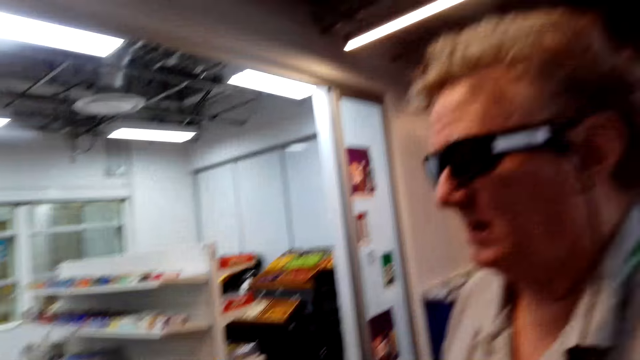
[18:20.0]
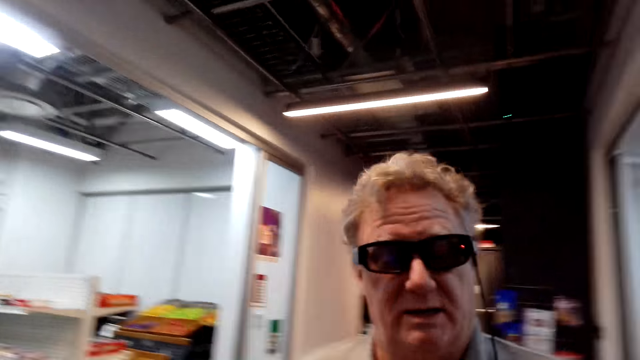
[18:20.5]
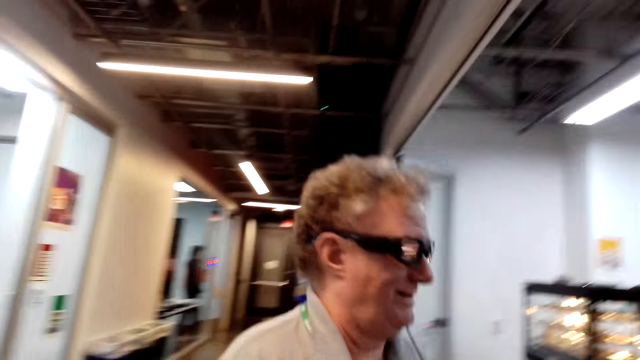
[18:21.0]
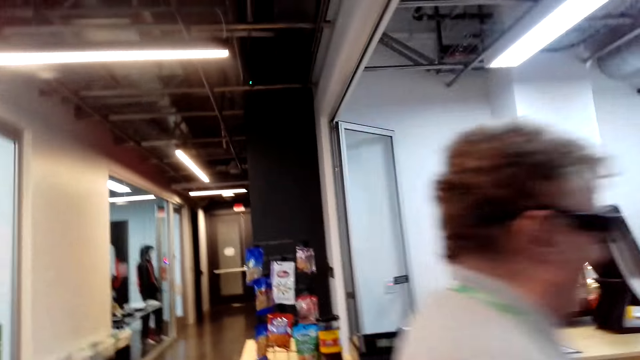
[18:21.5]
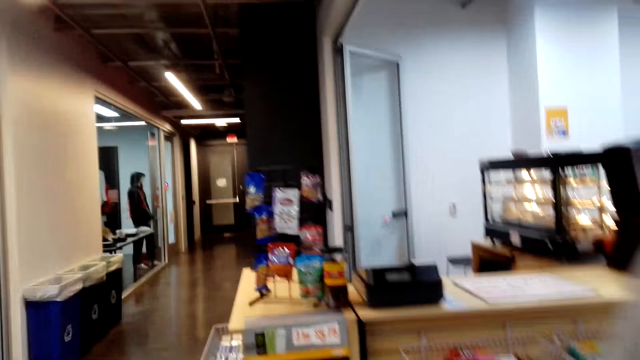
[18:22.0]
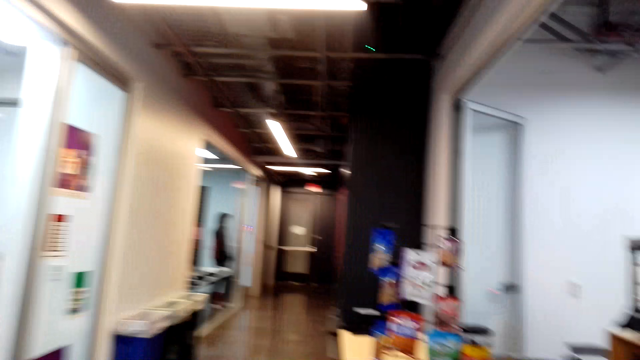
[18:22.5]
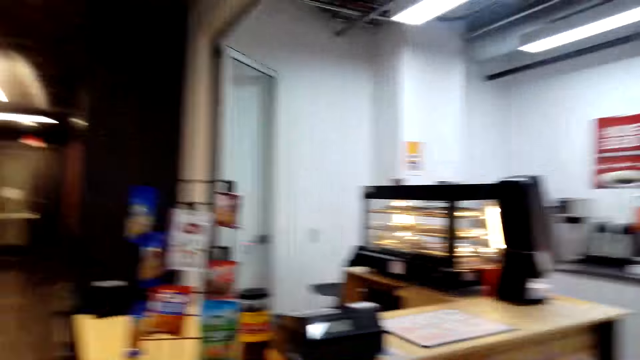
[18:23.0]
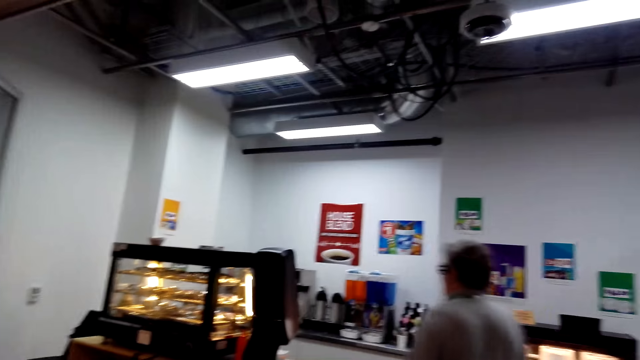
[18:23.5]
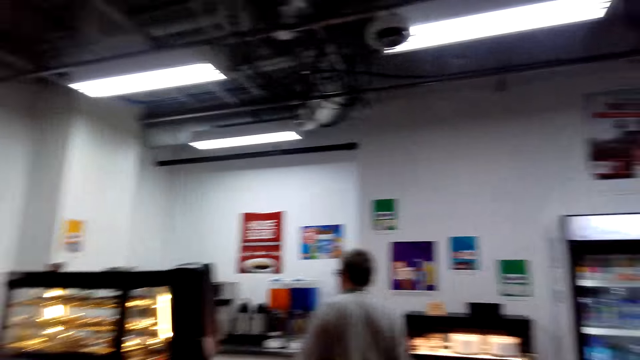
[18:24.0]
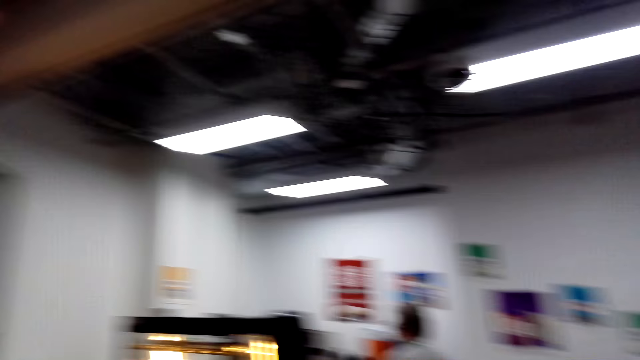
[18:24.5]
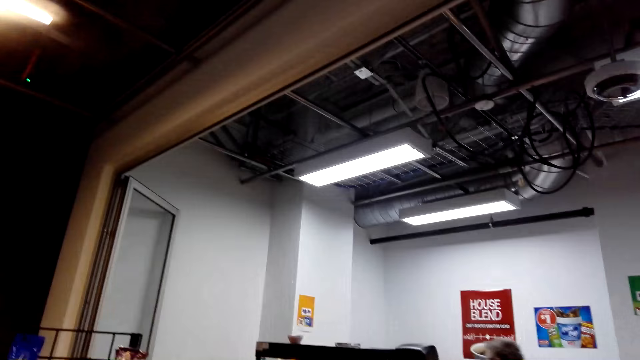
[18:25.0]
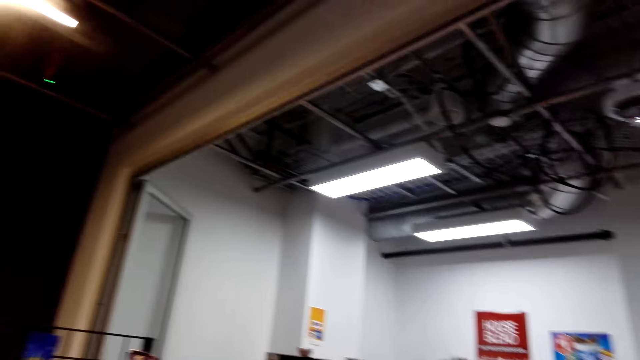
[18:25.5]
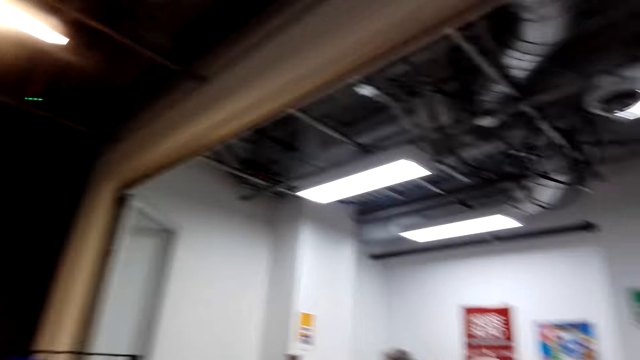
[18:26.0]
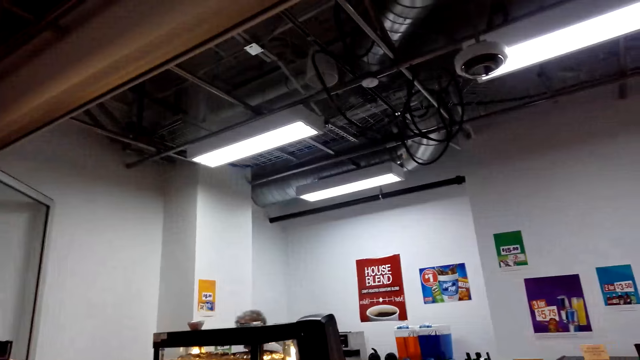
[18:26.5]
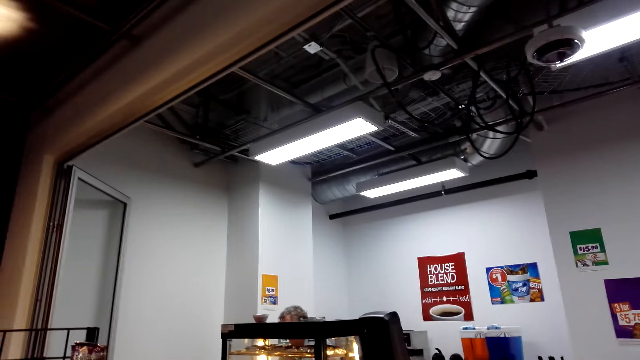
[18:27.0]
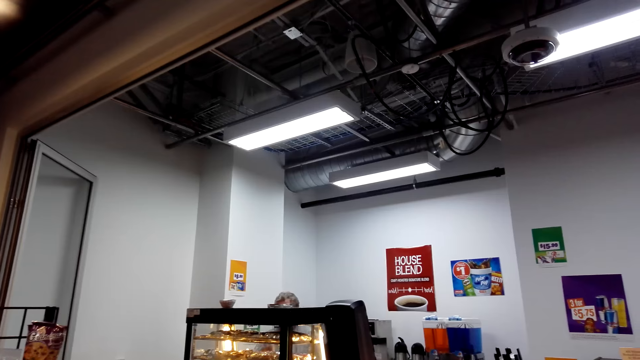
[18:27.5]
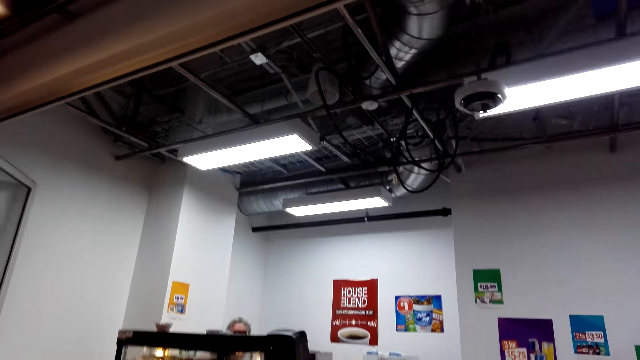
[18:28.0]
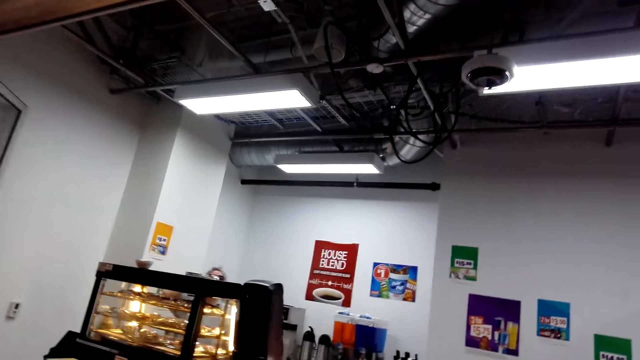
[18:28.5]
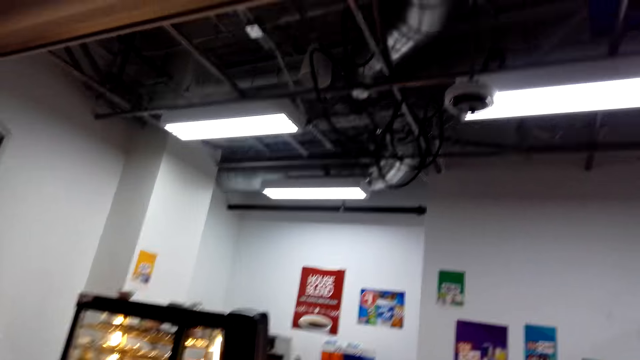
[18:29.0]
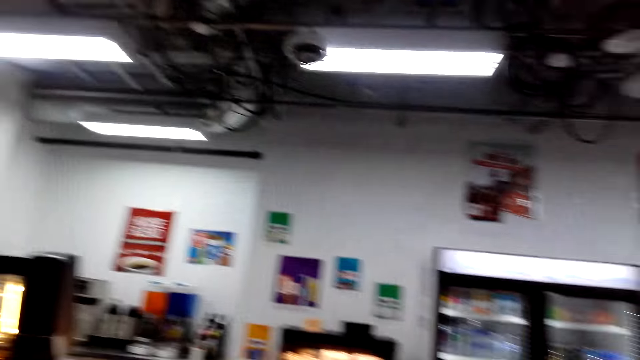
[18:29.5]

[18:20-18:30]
The camera wearer converses with a man.

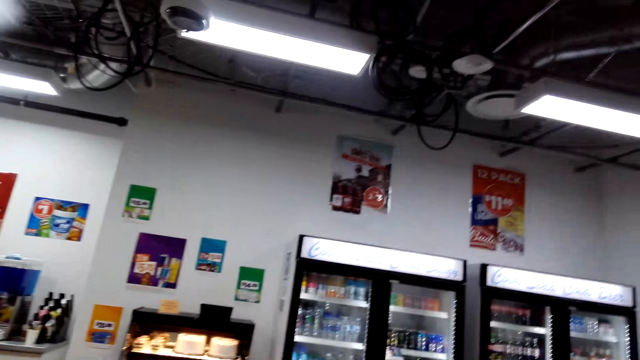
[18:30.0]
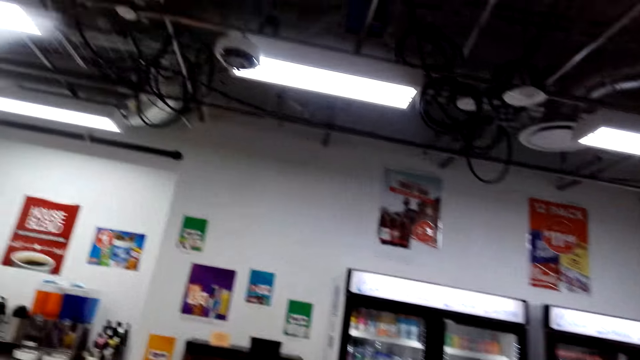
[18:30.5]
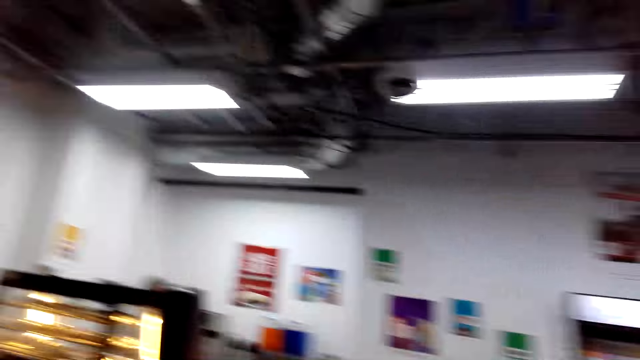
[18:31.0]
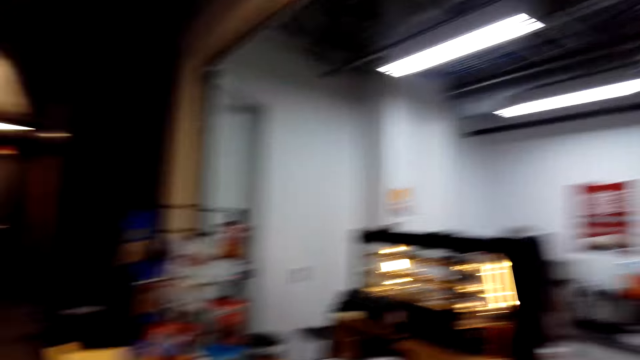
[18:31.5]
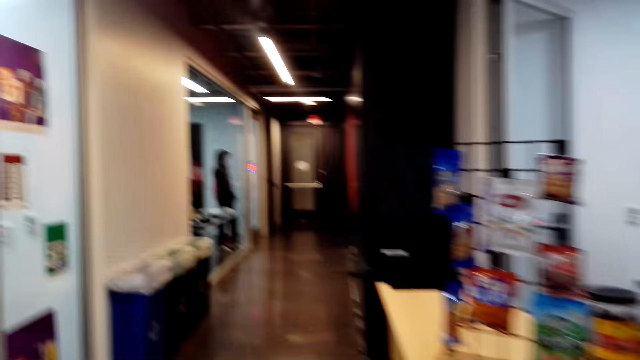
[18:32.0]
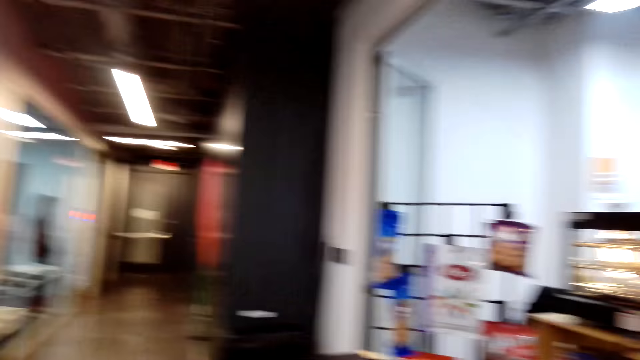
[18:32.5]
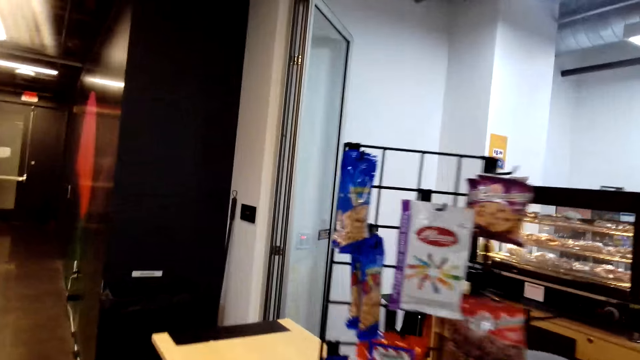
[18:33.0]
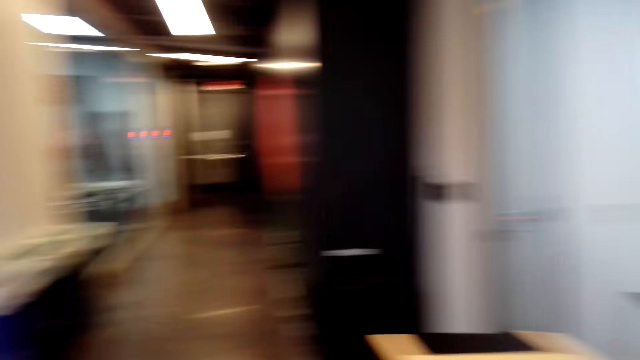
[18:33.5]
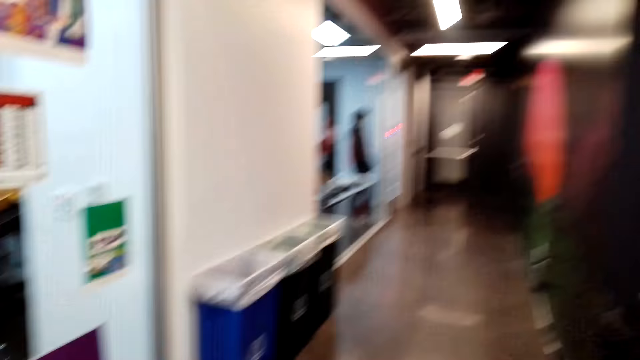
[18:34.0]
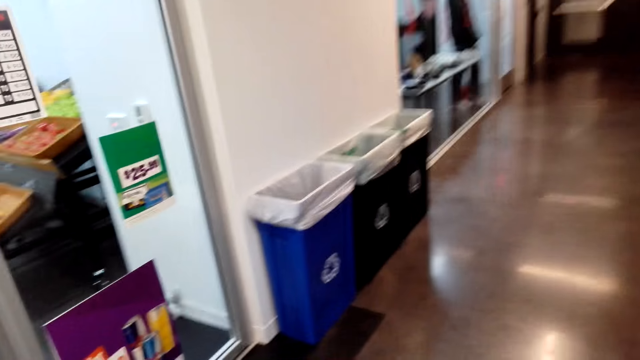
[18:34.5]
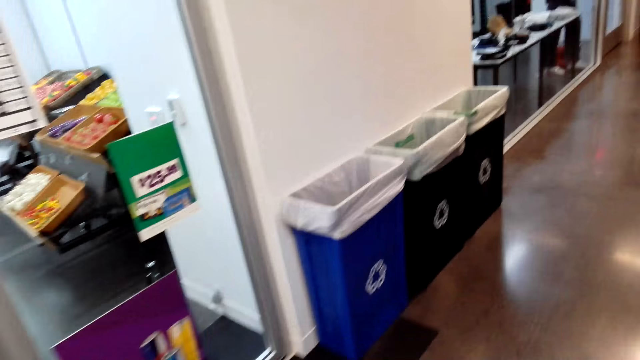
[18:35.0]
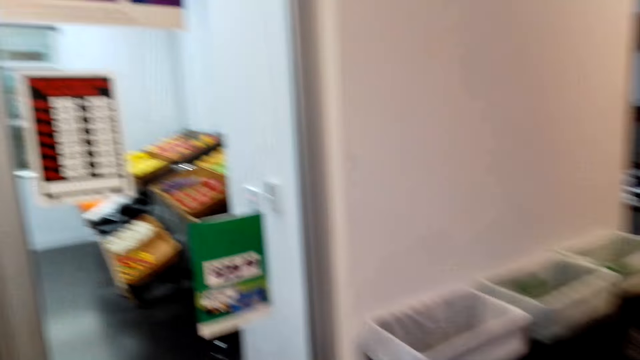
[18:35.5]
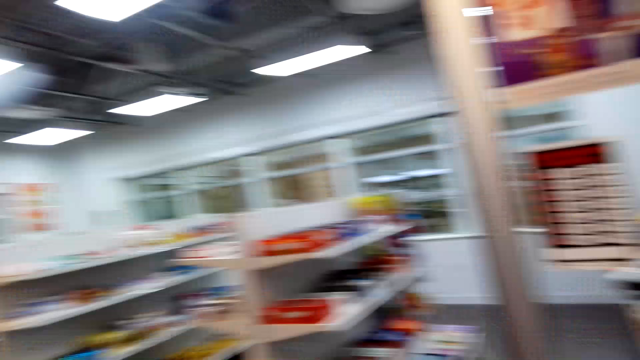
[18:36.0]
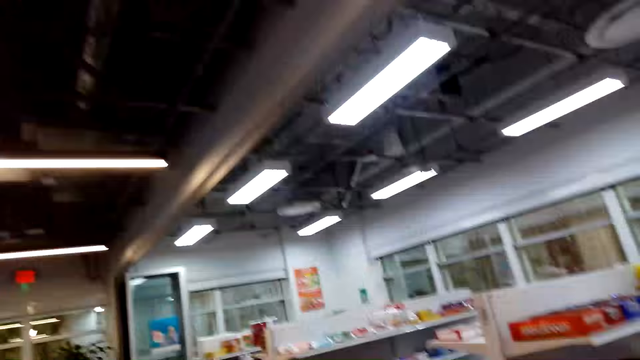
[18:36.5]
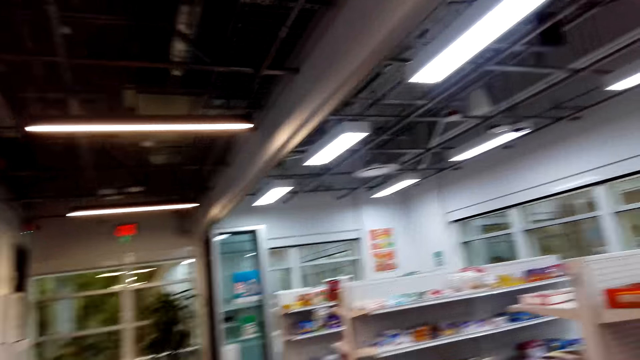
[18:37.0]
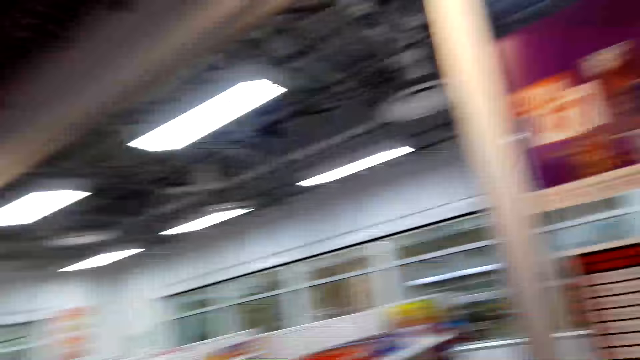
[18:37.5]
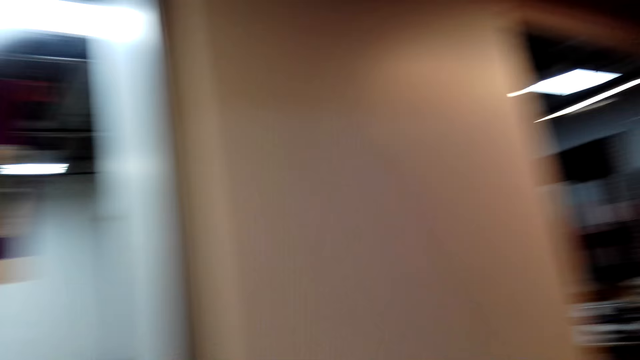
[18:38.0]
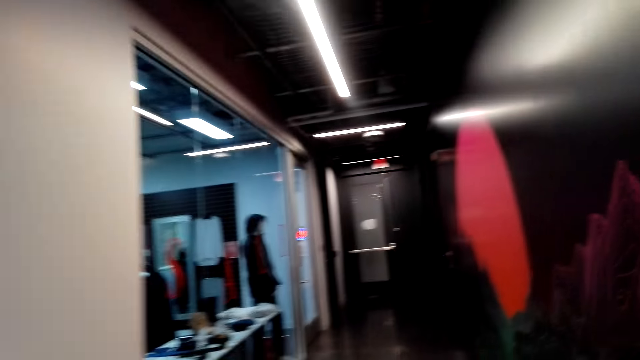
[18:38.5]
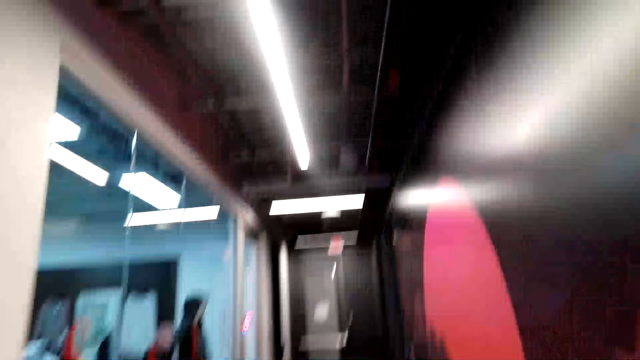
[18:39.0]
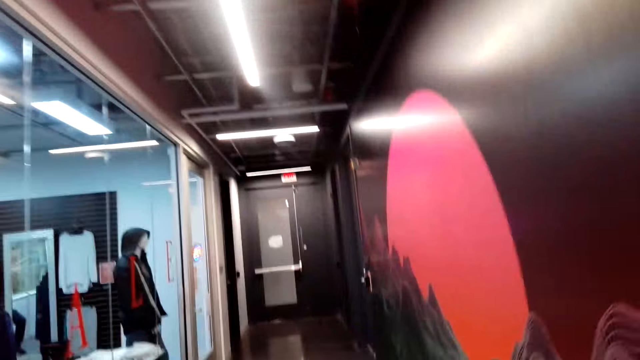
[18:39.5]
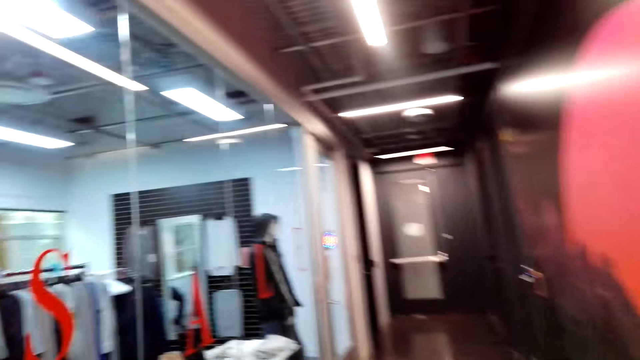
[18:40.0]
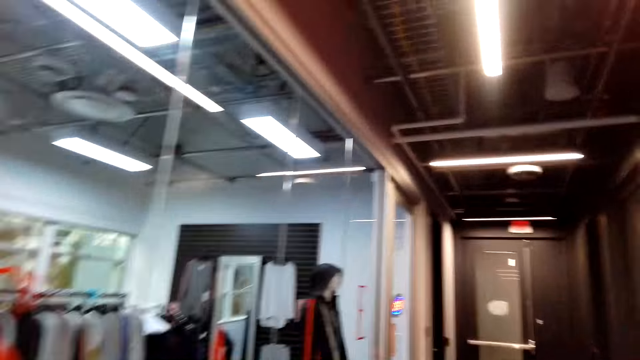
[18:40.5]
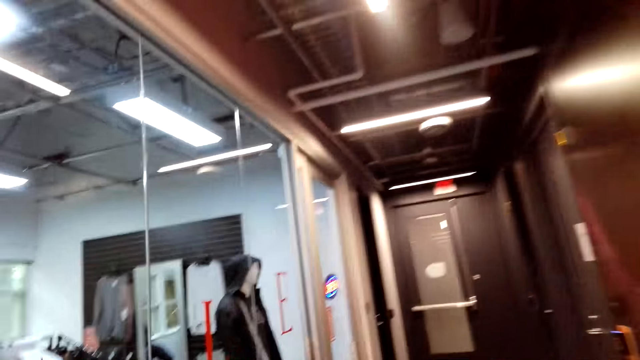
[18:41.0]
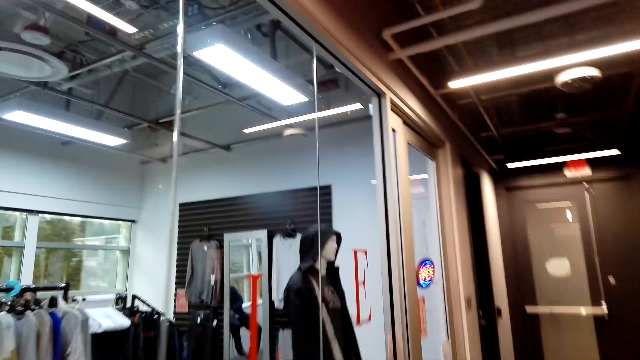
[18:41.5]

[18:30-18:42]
The camera wearer looks around. They walk around. They walk around.
